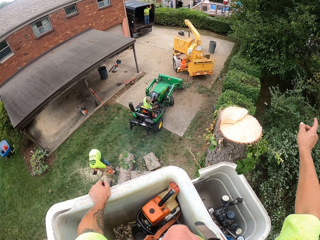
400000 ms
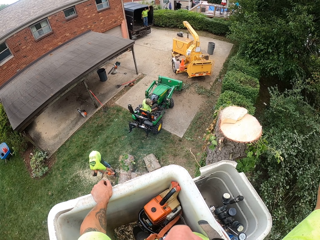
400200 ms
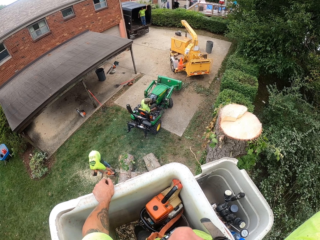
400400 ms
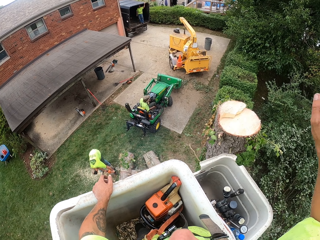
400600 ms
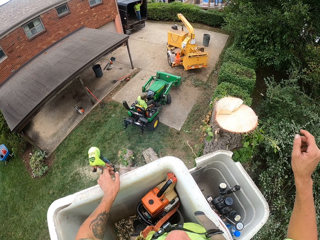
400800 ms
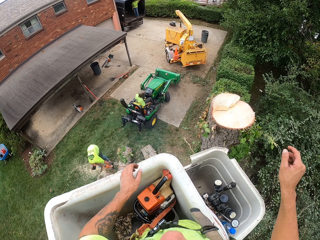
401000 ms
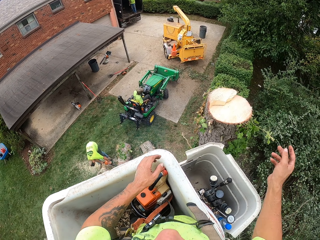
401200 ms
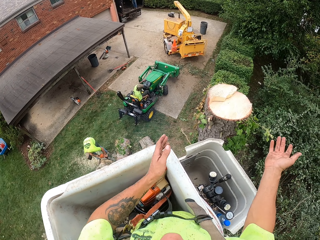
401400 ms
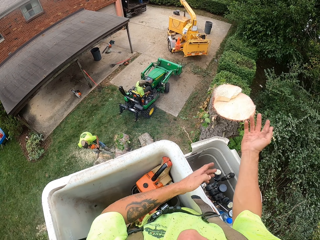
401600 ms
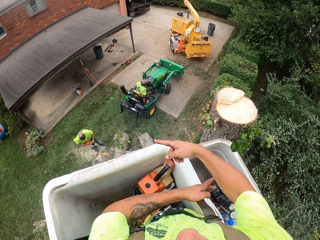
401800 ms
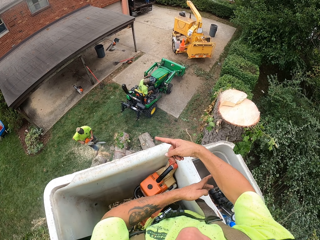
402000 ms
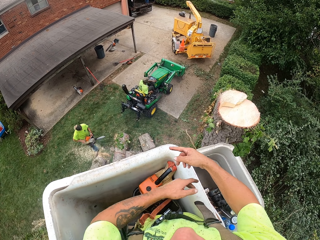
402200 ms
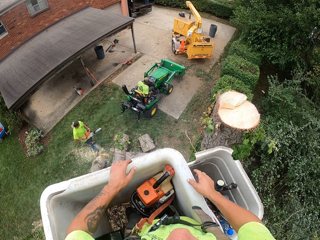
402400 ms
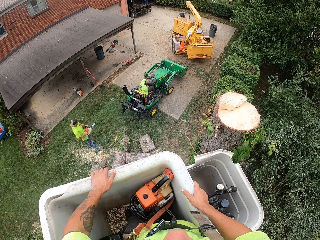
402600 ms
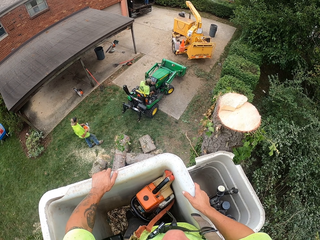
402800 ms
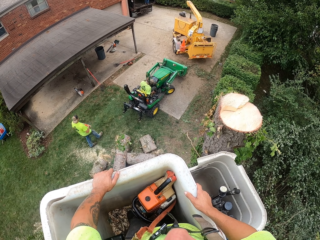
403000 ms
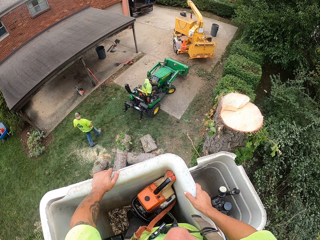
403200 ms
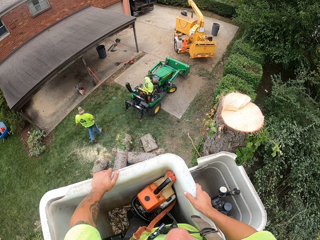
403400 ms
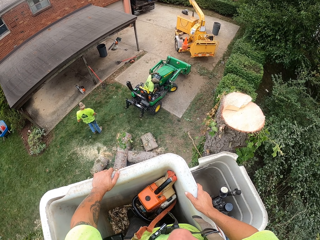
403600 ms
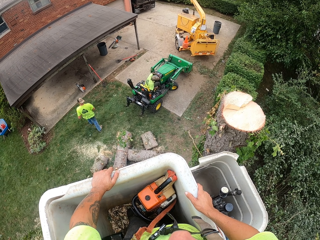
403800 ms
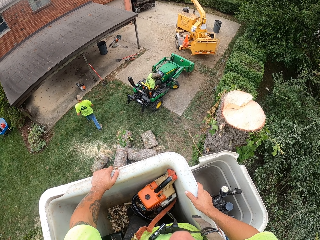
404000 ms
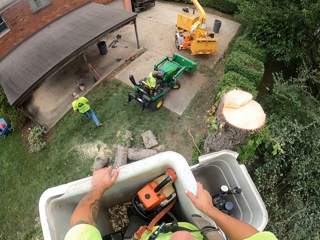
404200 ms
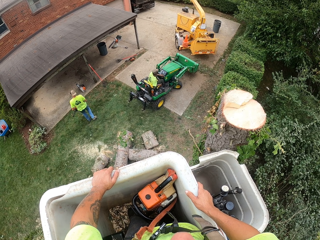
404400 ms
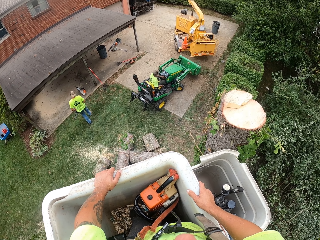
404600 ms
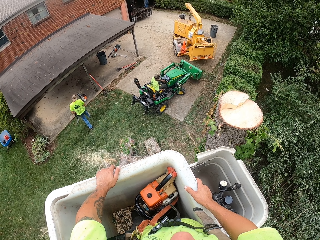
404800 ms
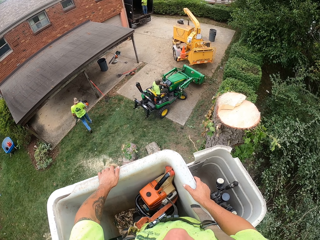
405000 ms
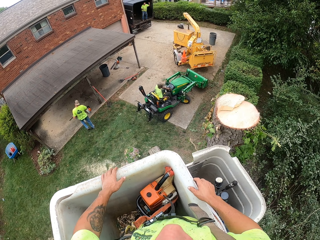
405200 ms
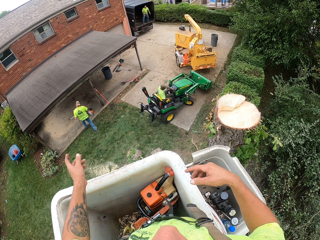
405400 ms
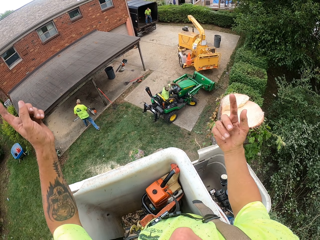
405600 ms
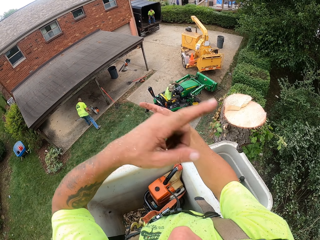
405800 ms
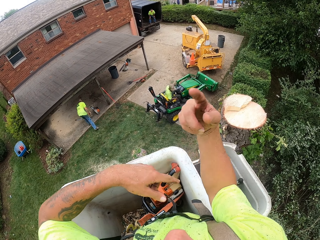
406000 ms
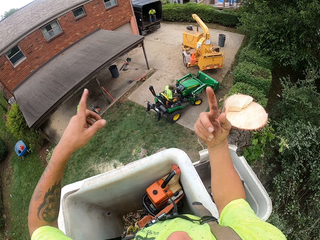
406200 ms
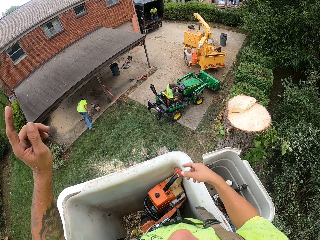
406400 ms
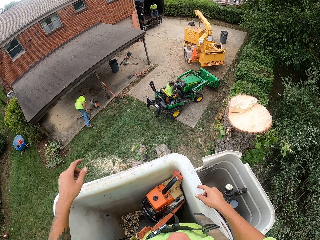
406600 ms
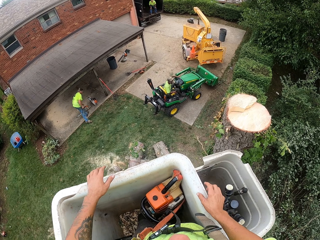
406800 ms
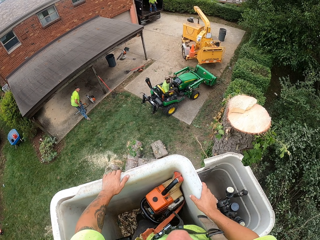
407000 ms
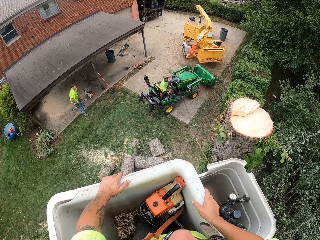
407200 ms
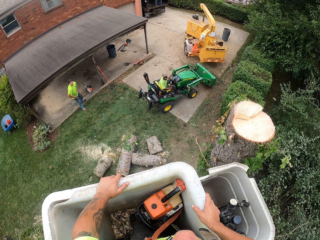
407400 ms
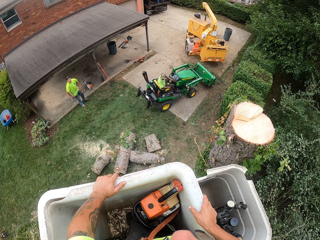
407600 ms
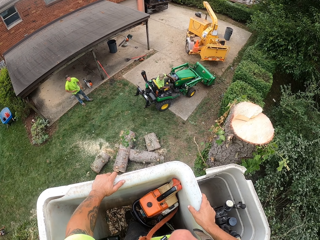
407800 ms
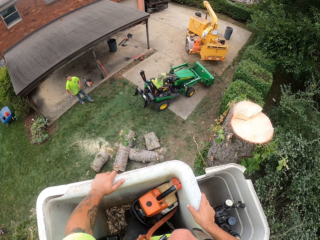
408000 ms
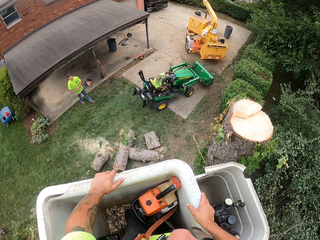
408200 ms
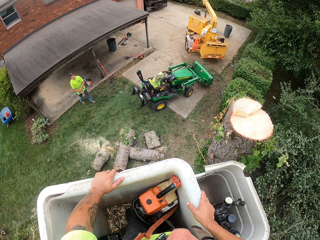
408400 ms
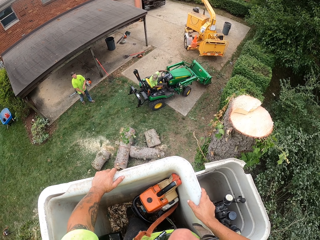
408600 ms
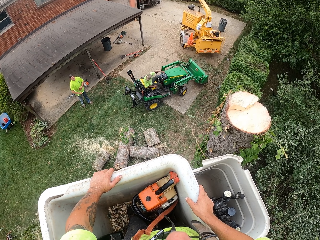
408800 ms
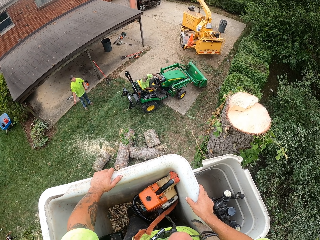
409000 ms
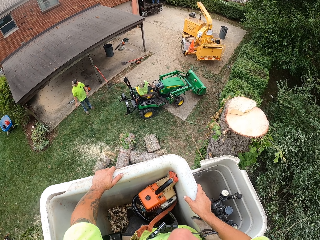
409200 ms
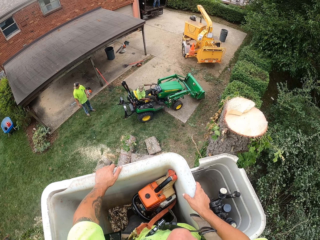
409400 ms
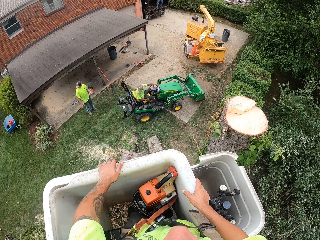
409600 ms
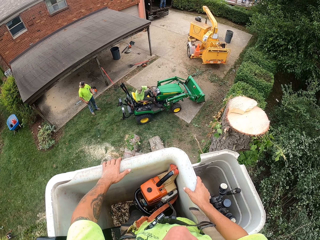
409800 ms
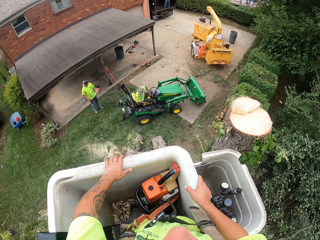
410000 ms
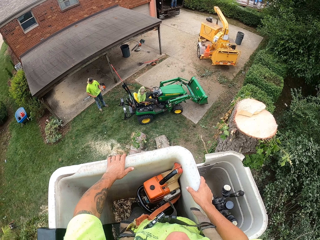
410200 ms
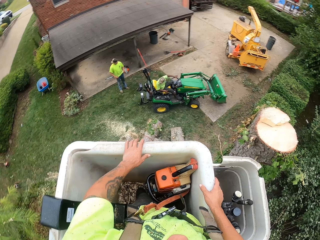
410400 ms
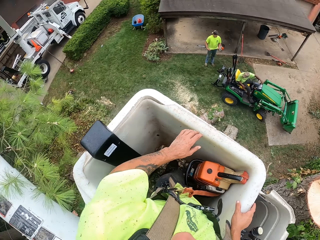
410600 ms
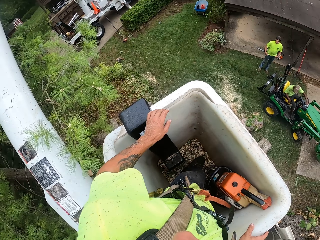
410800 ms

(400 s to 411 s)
A man removes the chain saw from the trunk on the floor. The man drops the chain saw in a building with his hands. The camera wearer converses with the other man in the truck.

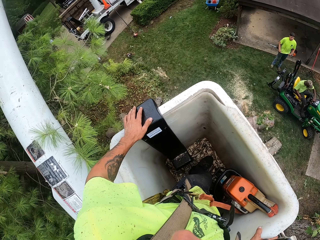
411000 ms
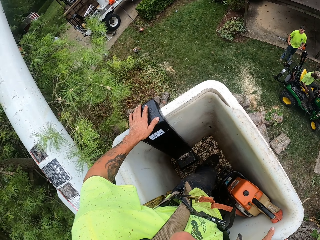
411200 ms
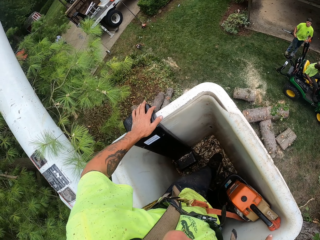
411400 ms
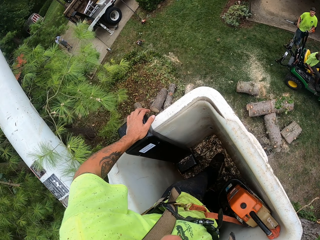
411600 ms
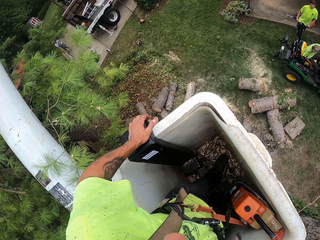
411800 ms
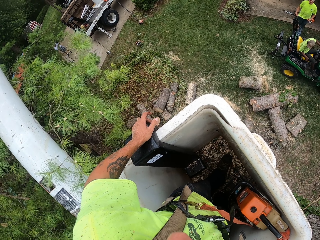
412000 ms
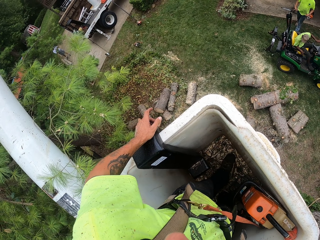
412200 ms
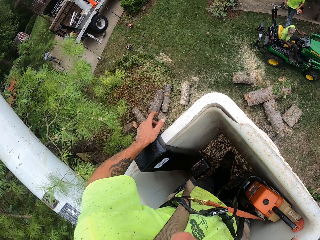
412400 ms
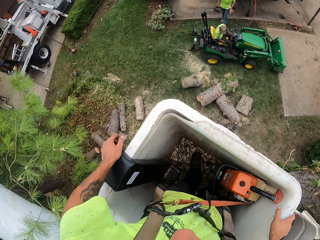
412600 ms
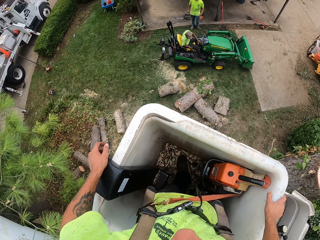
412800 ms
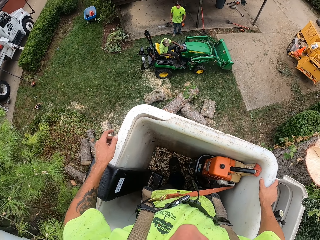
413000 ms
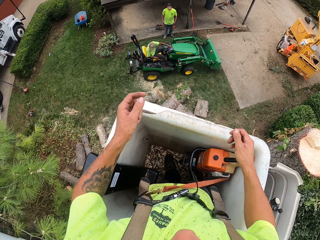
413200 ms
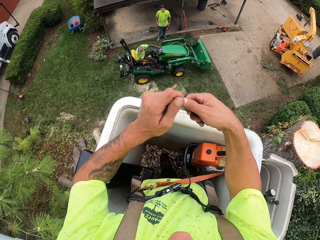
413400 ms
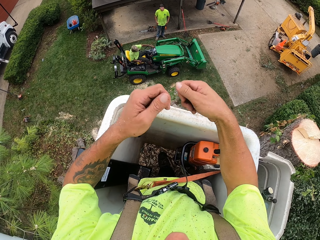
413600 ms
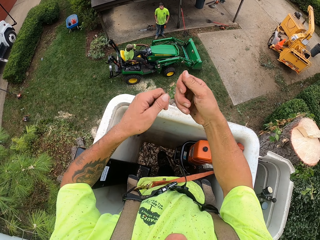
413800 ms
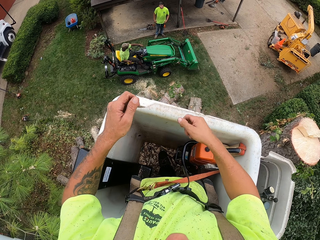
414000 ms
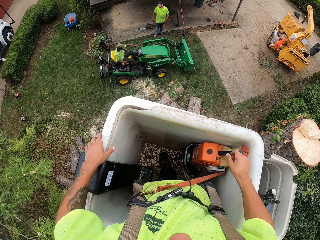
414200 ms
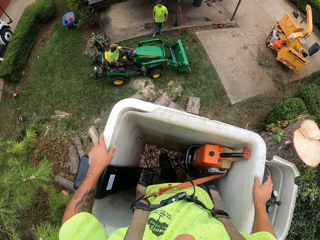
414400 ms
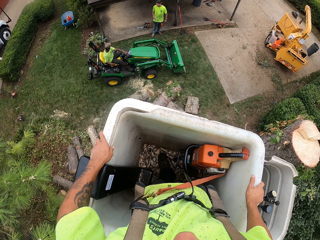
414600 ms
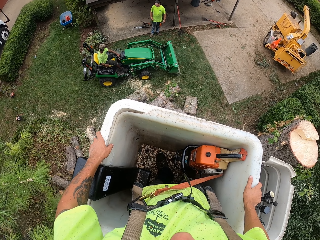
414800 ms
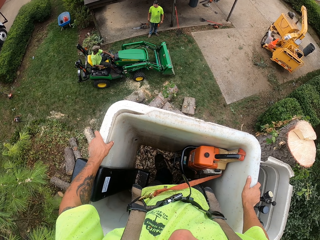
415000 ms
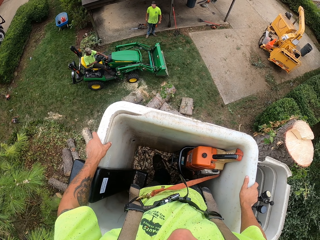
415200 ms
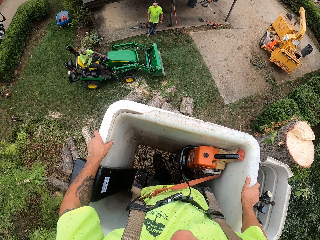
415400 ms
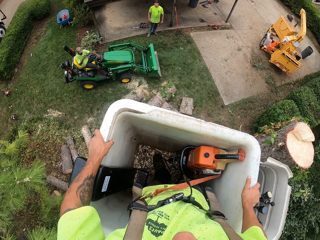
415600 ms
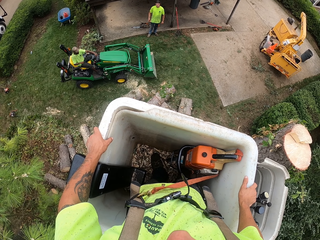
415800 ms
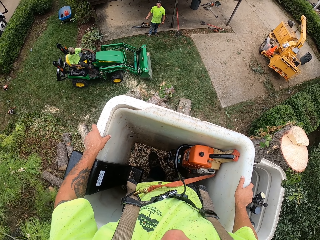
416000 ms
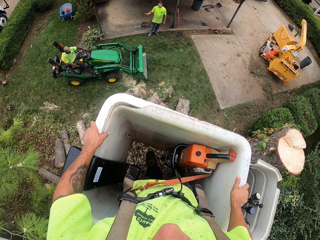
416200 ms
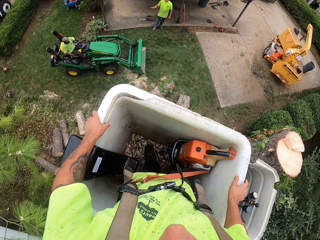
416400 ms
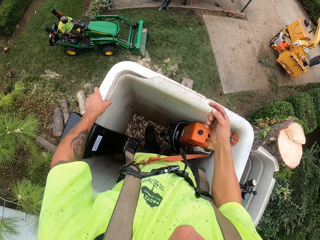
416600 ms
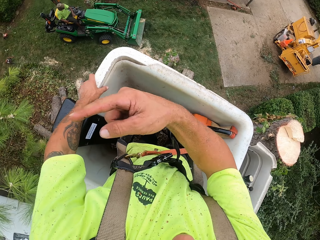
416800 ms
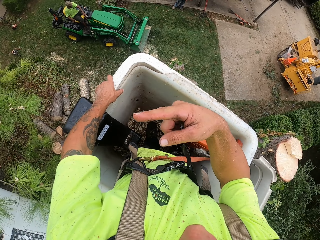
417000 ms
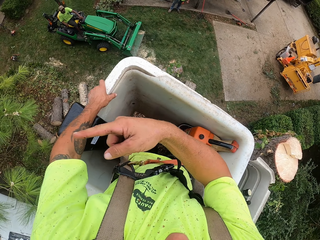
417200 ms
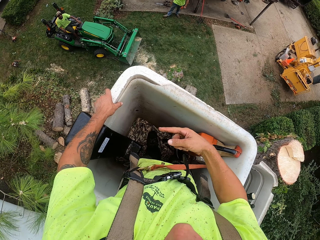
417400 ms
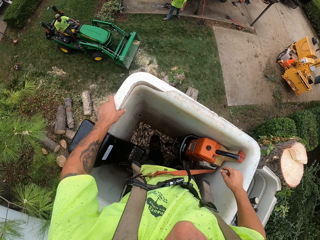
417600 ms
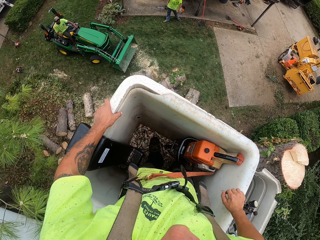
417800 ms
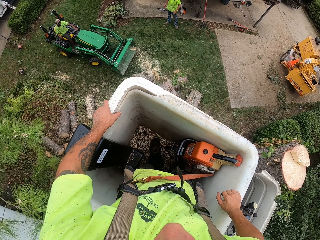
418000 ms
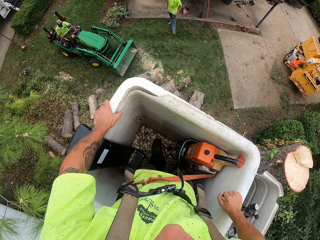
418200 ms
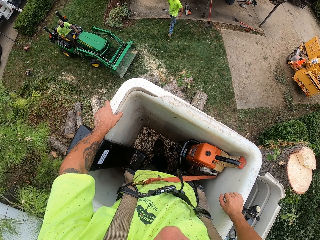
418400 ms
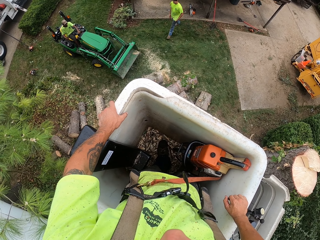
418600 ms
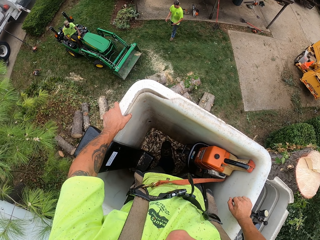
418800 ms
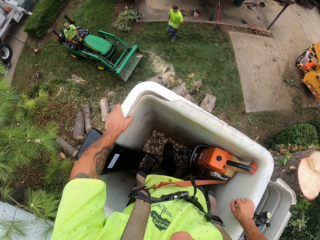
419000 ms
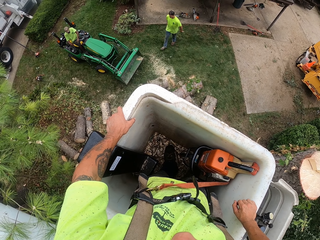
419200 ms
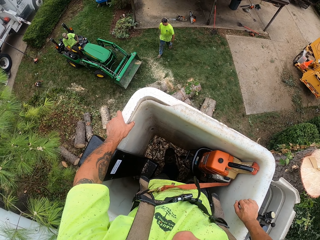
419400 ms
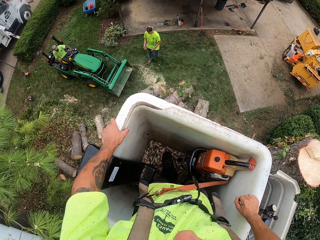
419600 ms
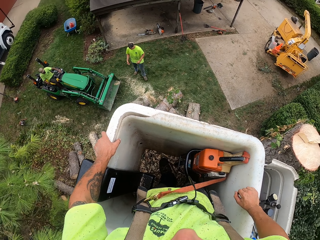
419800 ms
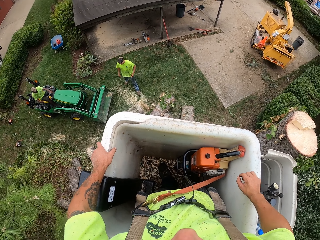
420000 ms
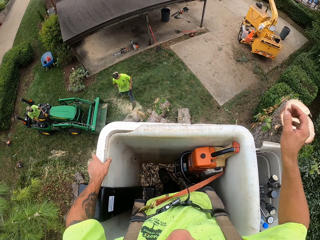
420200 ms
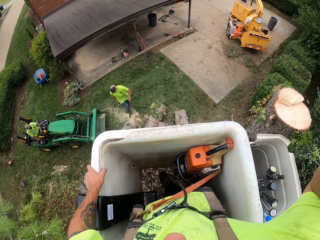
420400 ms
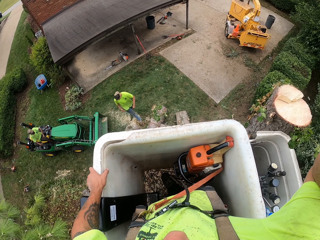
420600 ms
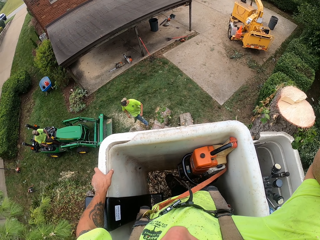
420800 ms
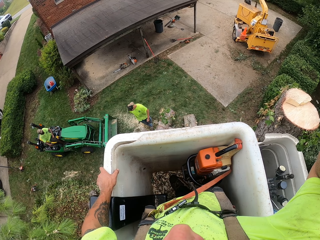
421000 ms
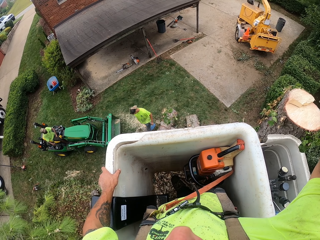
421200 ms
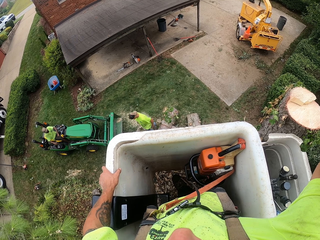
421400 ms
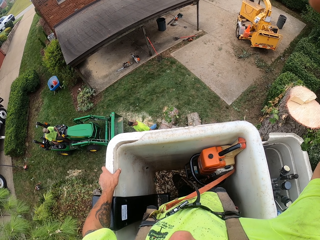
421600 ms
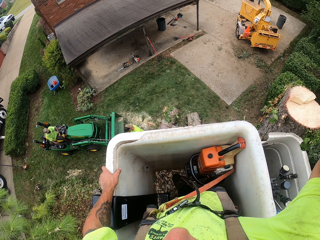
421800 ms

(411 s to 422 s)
The camera wearer converses with the man.
